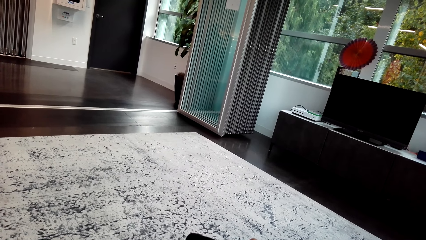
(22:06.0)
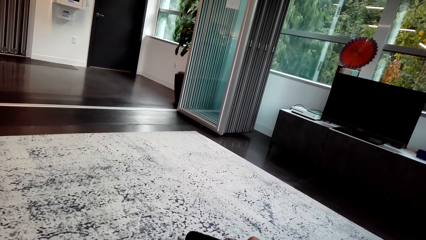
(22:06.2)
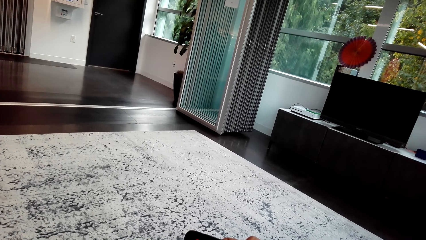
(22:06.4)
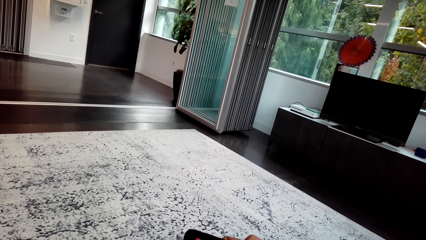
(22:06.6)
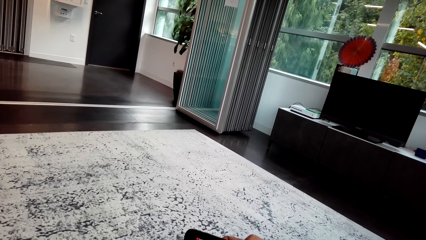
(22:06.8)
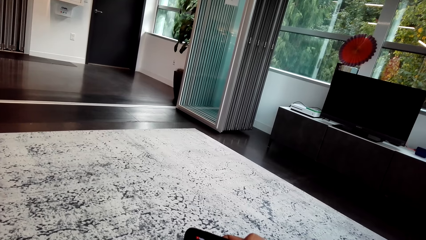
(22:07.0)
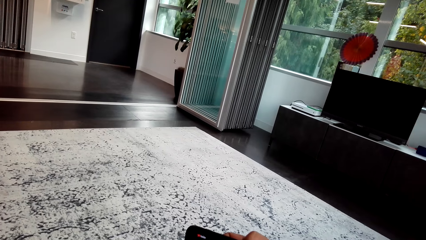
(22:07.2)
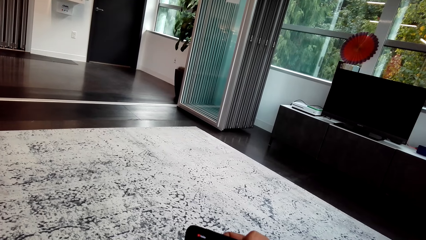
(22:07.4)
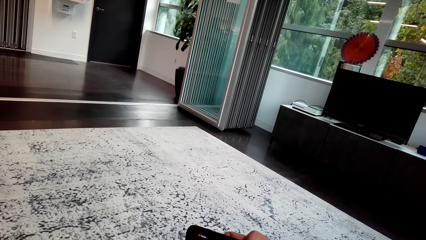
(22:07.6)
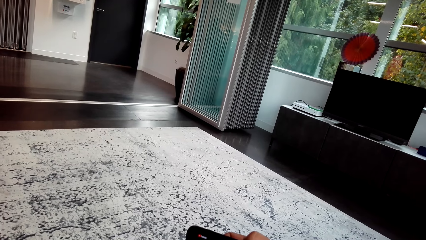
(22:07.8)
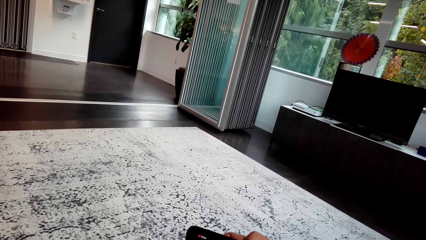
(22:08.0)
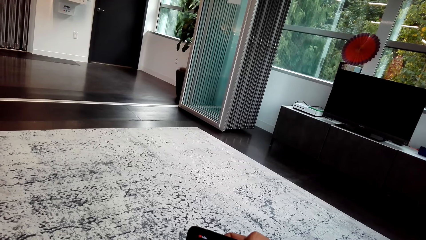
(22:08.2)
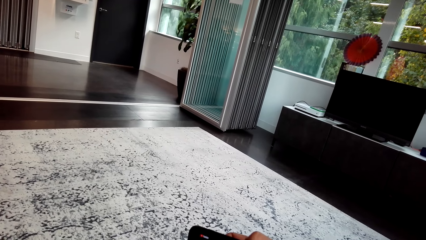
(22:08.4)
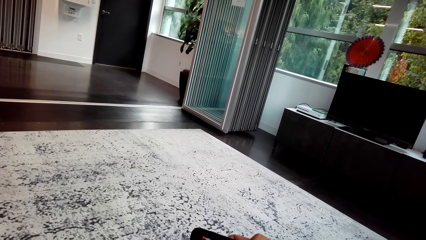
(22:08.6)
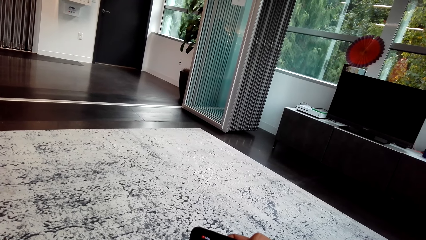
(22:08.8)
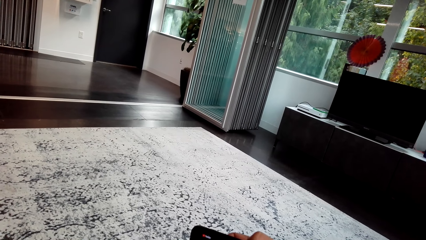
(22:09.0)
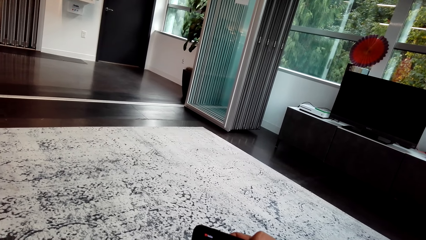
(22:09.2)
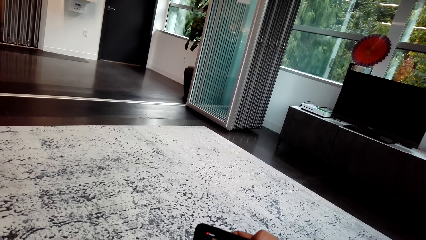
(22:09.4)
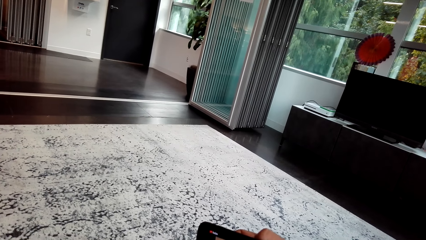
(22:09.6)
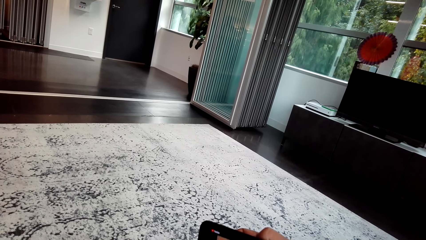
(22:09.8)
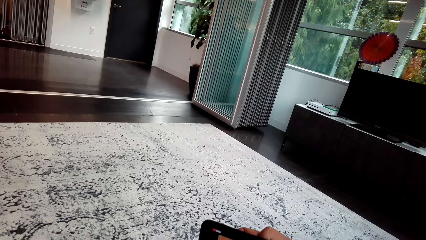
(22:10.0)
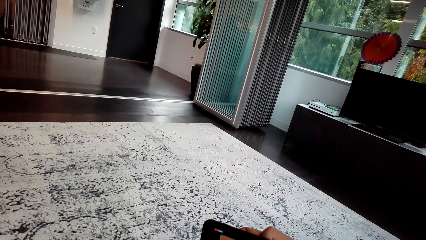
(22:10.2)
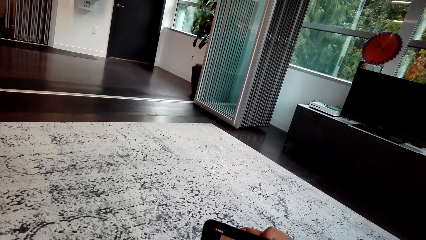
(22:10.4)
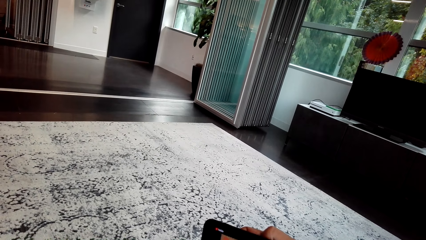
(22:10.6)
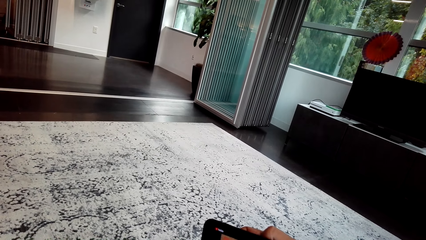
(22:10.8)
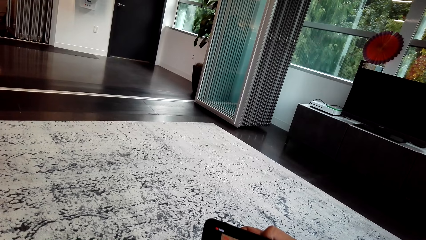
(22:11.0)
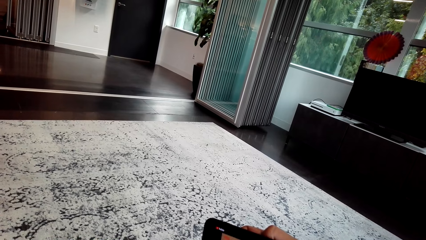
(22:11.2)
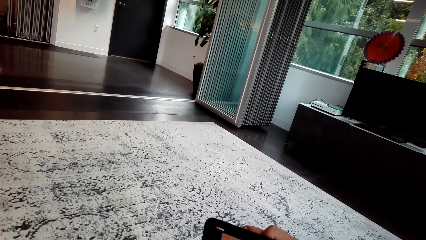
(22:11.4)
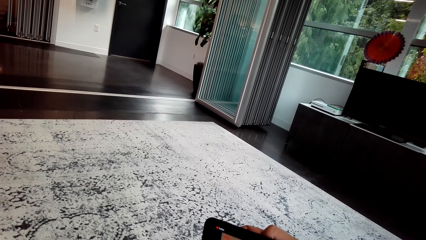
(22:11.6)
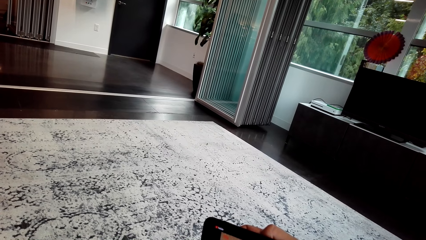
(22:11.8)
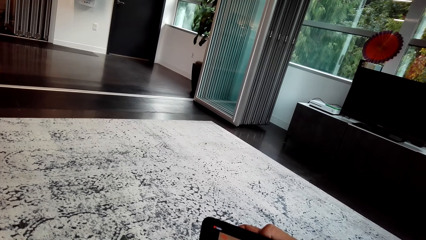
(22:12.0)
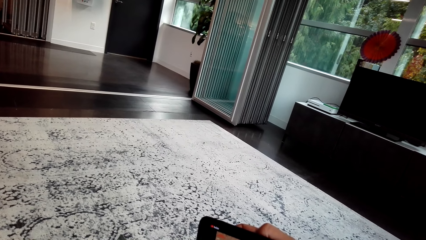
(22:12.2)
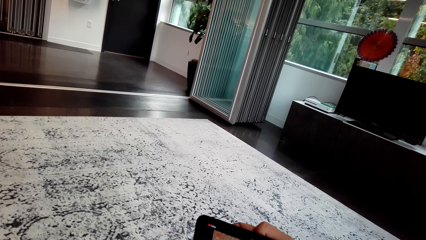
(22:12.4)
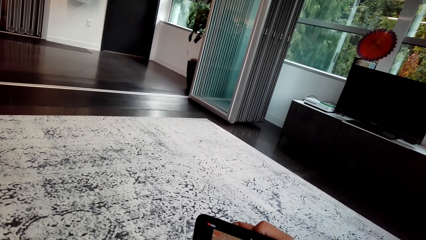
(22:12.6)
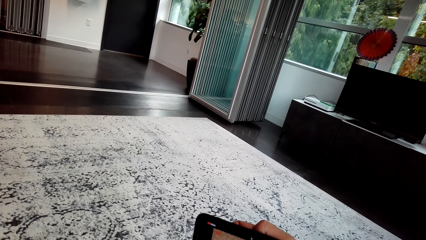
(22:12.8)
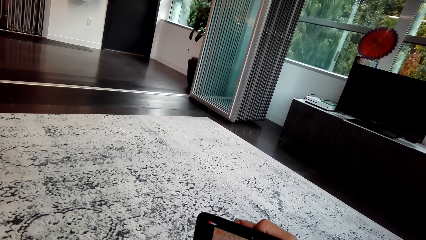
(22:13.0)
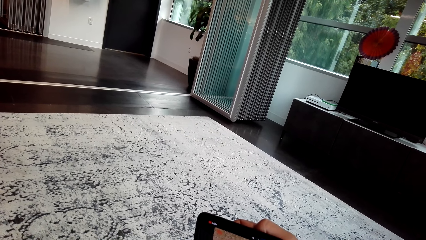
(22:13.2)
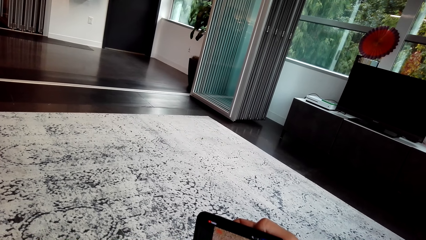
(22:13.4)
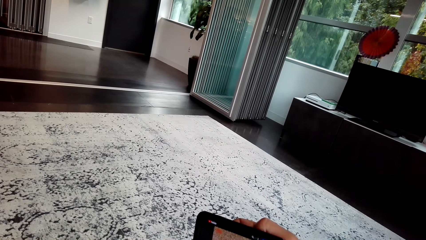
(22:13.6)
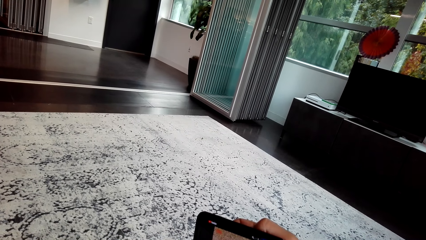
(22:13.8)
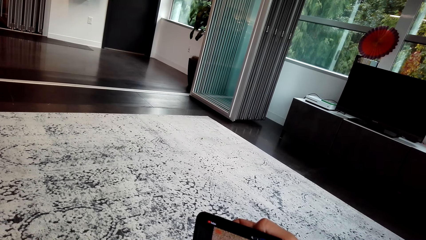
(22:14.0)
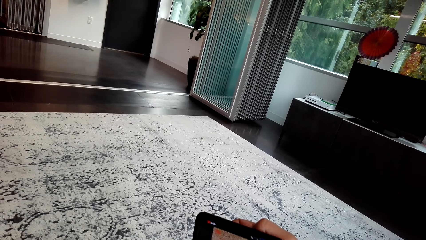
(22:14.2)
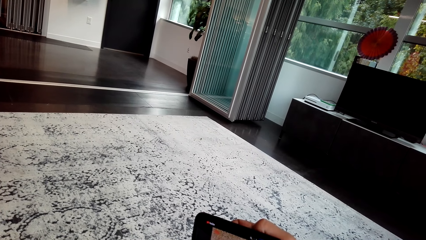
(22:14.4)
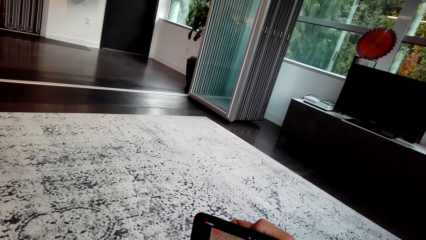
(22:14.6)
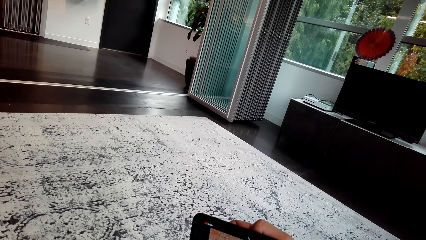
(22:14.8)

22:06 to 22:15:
The camera wearer converses with a person. They watch a video on the phone with the person.

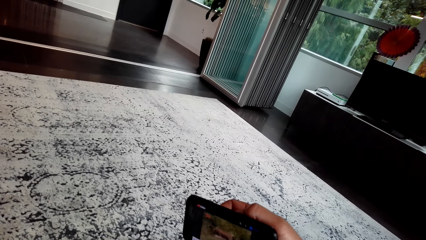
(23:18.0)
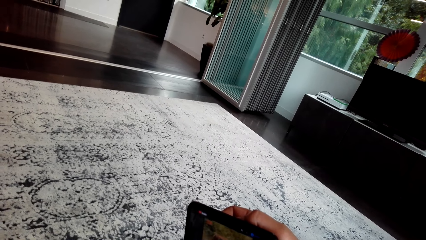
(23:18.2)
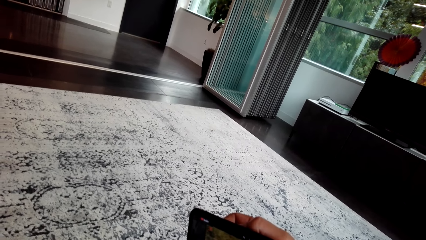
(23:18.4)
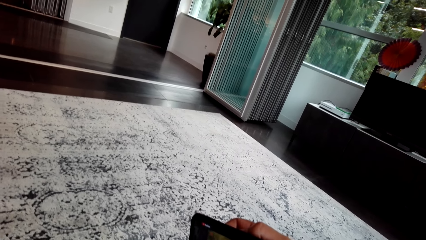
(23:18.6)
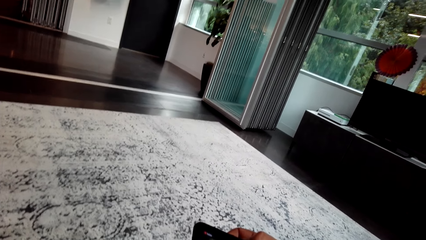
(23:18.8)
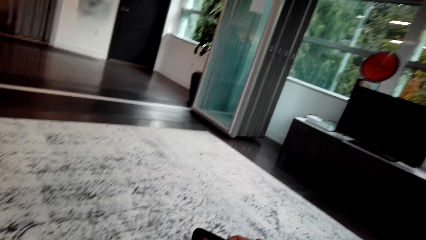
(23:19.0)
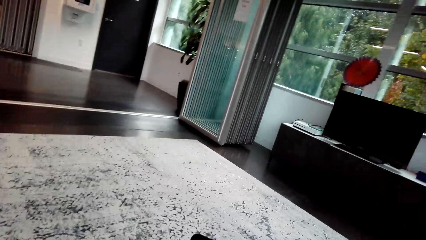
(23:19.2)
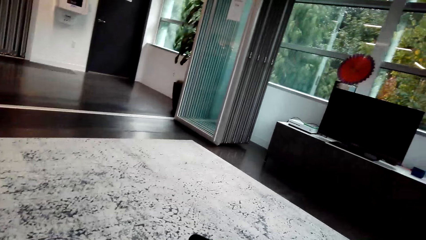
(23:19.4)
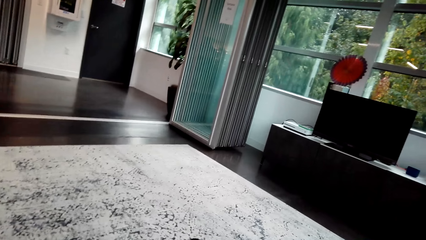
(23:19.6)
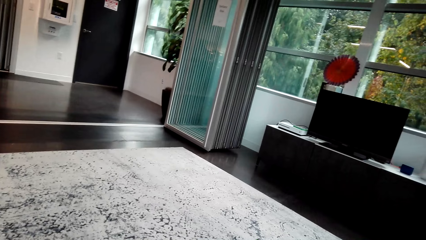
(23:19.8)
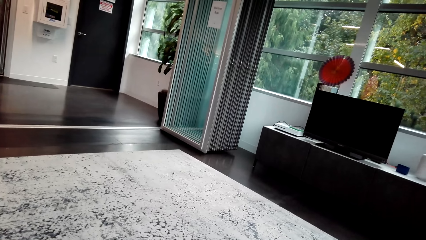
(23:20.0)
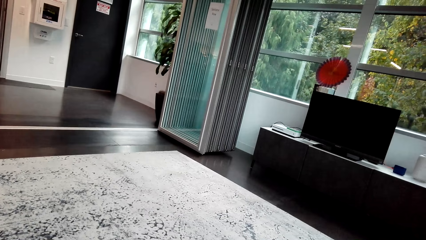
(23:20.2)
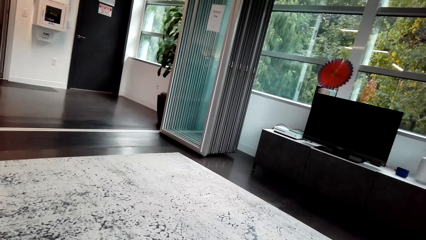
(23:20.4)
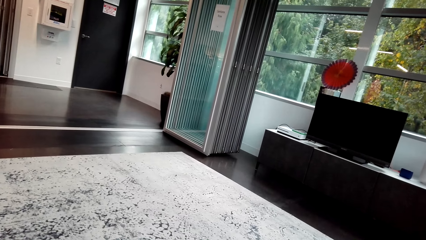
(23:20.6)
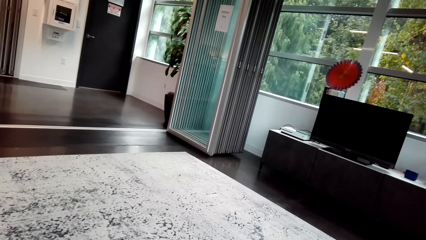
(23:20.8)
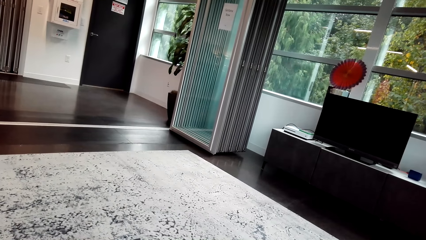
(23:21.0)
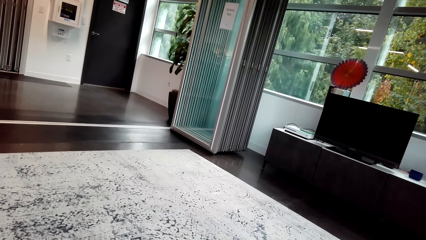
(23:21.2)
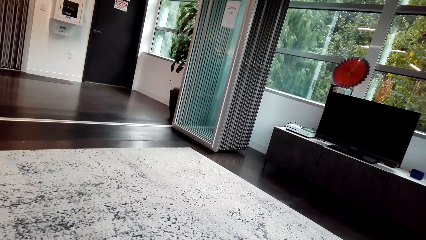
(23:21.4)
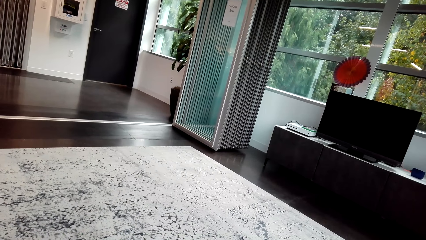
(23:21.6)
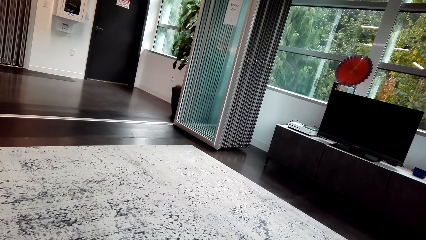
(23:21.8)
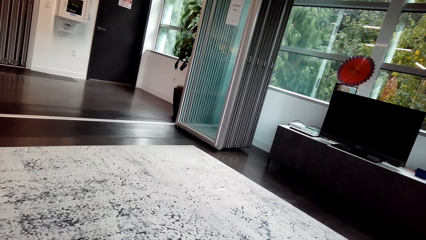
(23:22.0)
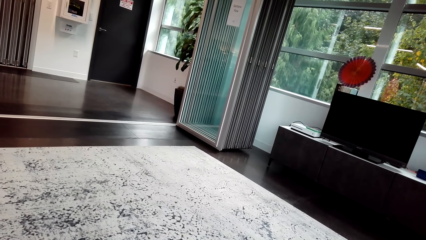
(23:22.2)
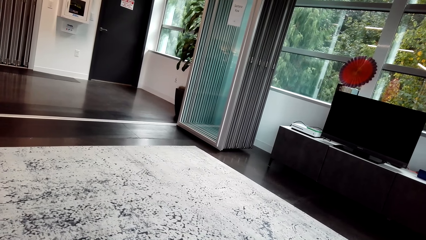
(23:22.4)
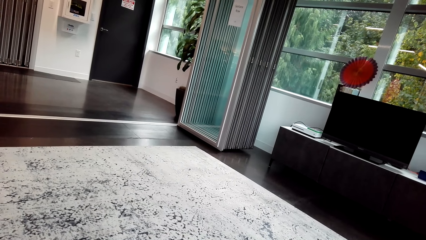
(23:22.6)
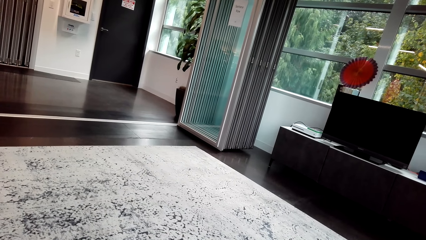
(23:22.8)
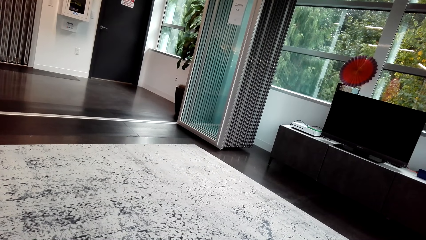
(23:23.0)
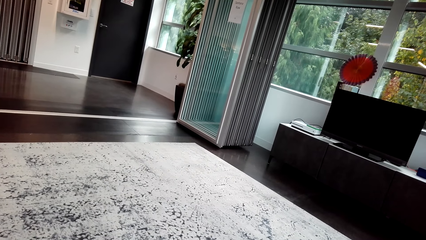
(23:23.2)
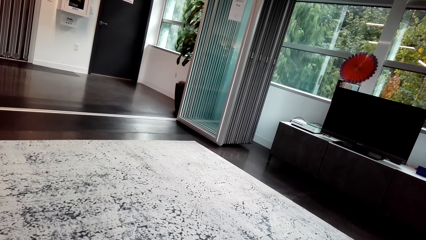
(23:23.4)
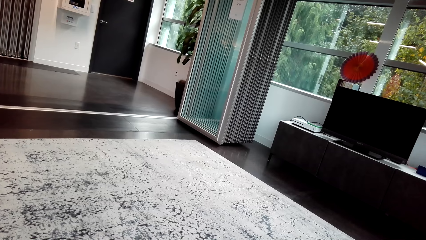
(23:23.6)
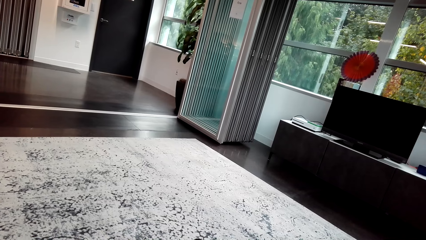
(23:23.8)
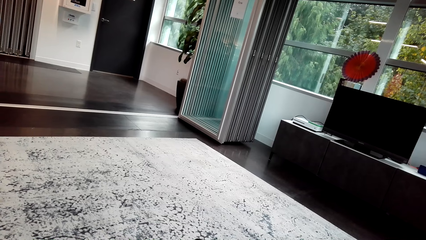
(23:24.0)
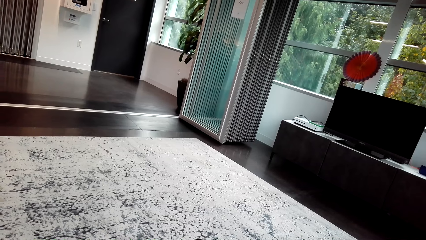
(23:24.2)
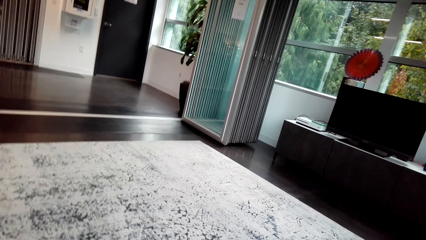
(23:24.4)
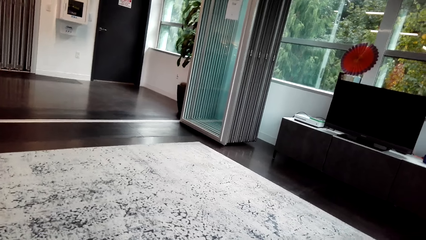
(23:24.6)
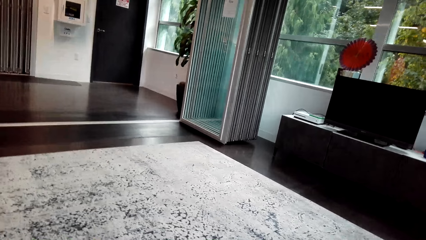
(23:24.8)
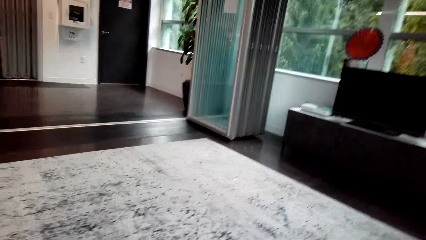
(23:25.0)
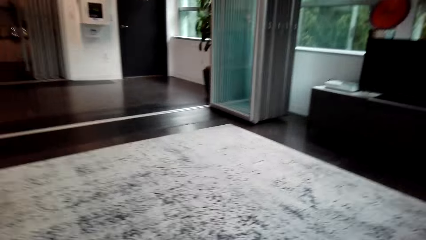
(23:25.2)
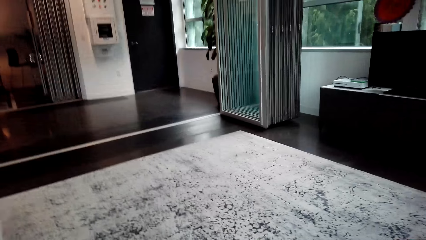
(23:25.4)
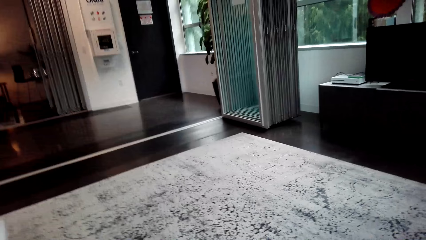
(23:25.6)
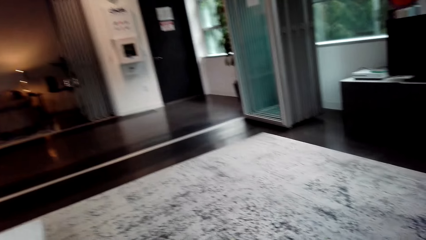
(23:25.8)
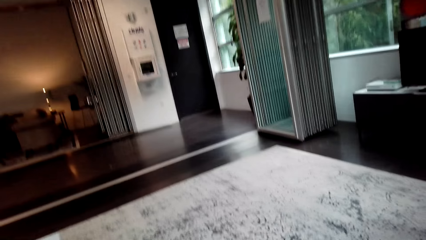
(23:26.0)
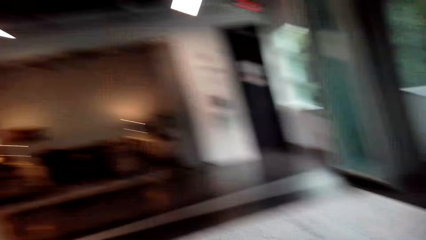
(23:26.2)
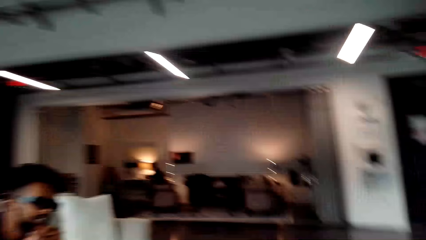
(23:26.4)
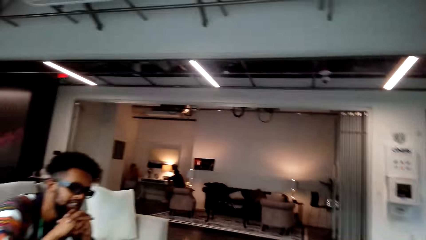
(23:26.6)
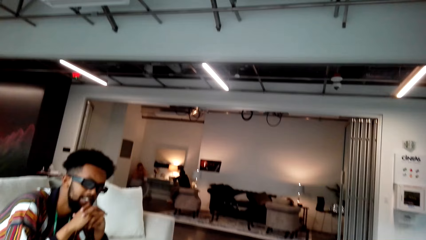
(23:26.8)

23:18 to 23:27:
The camera wearer stares at the room.
